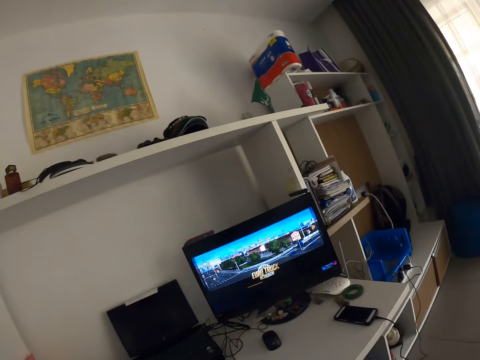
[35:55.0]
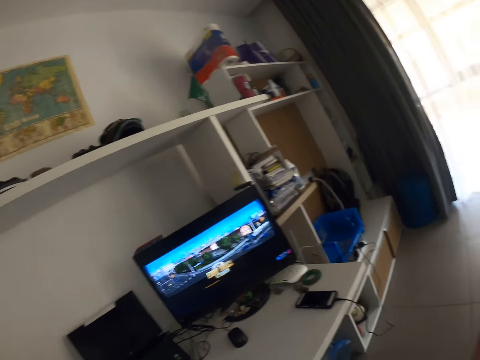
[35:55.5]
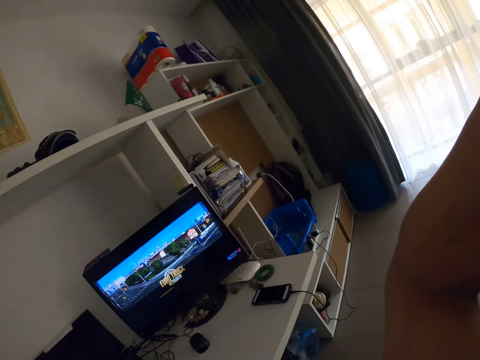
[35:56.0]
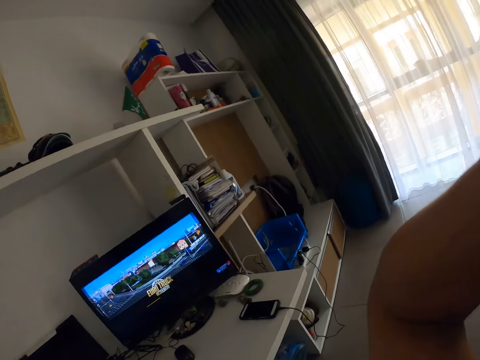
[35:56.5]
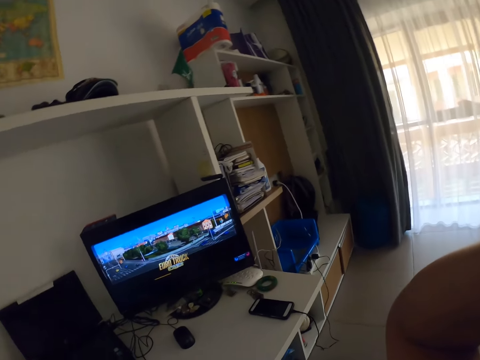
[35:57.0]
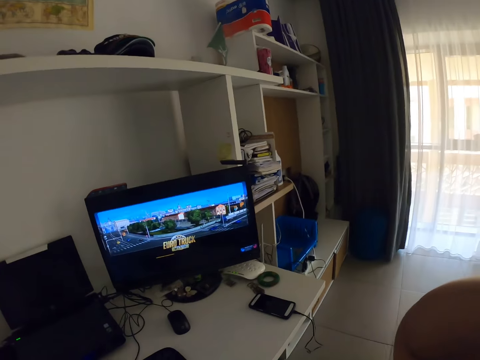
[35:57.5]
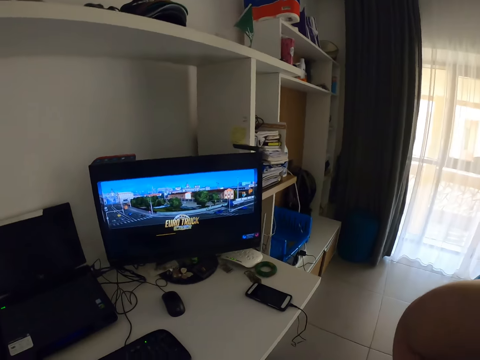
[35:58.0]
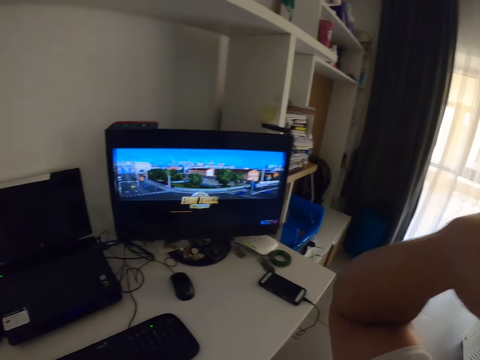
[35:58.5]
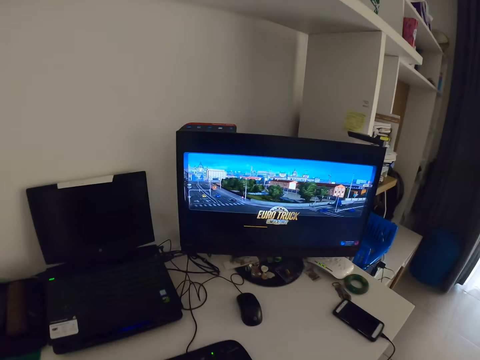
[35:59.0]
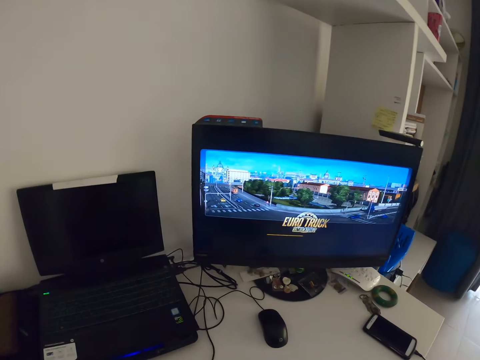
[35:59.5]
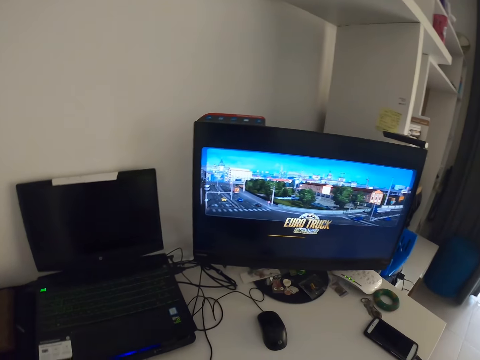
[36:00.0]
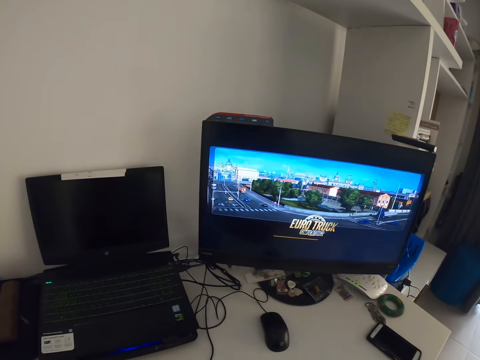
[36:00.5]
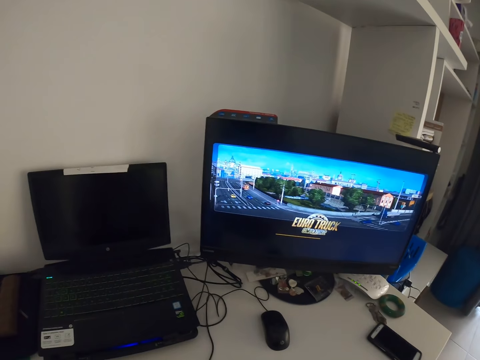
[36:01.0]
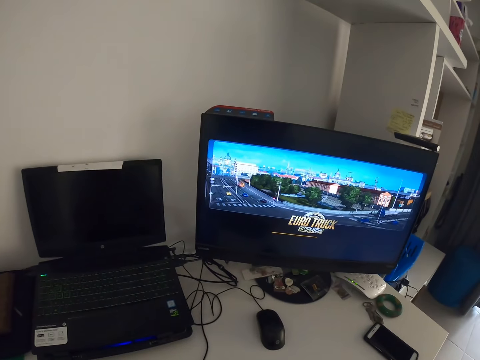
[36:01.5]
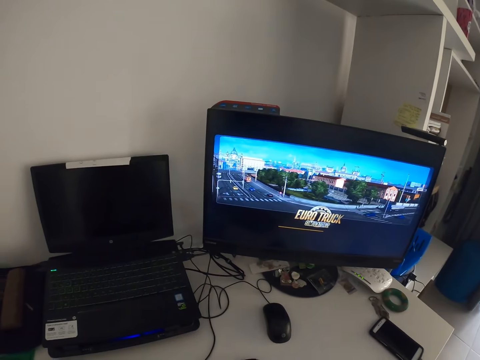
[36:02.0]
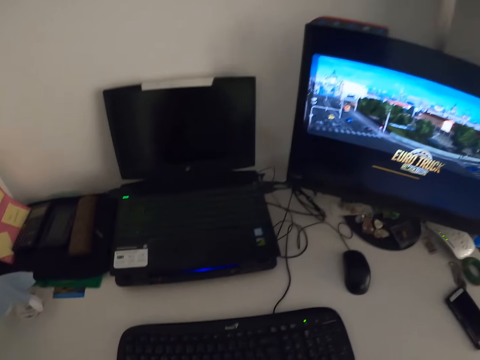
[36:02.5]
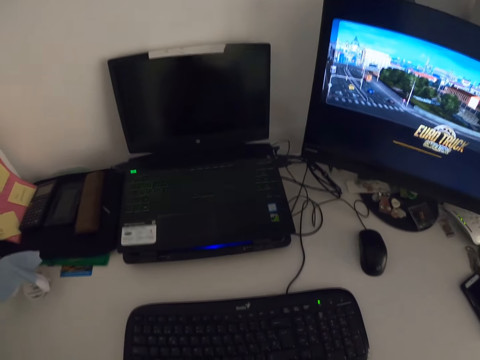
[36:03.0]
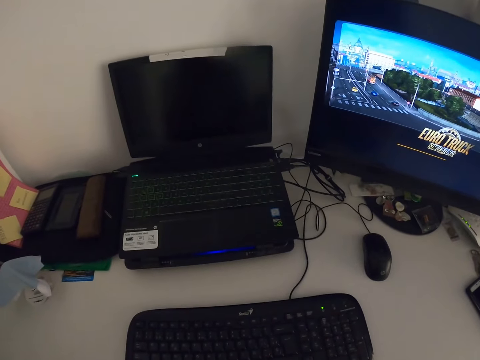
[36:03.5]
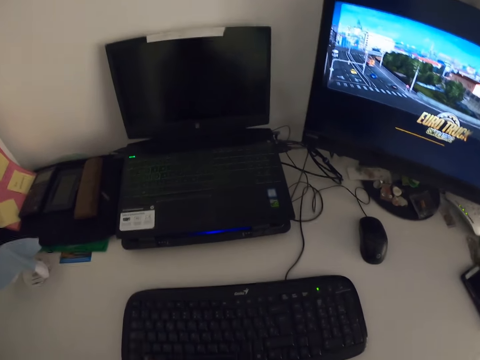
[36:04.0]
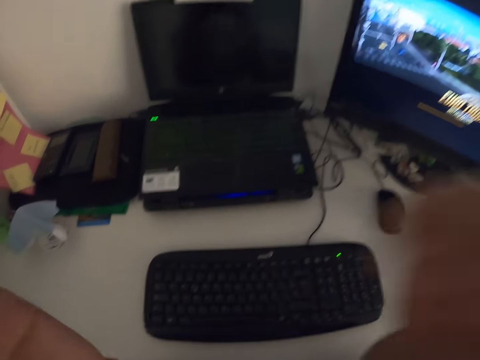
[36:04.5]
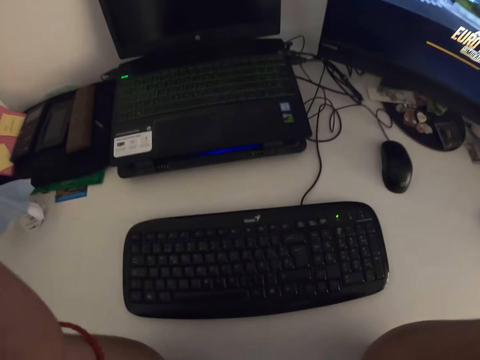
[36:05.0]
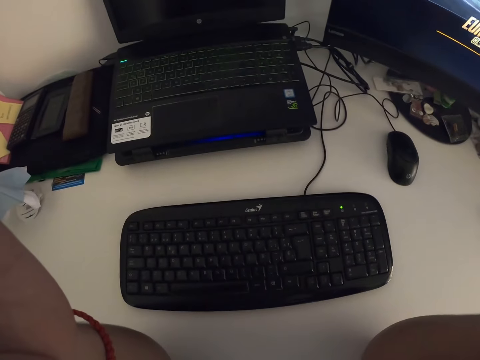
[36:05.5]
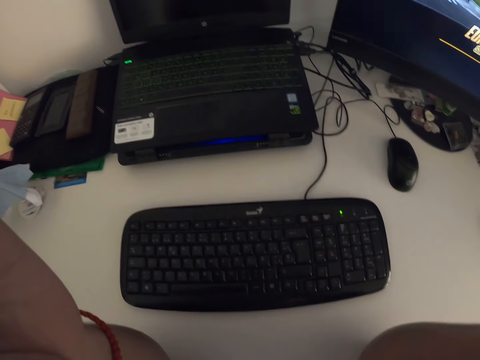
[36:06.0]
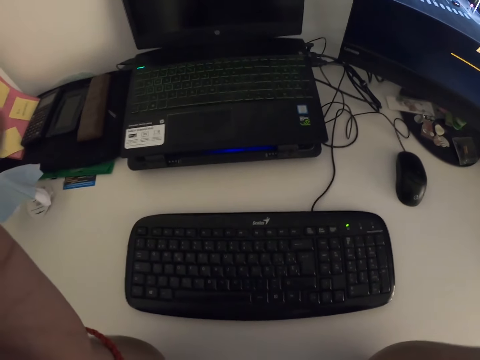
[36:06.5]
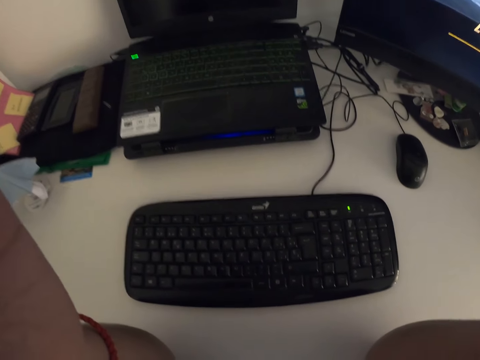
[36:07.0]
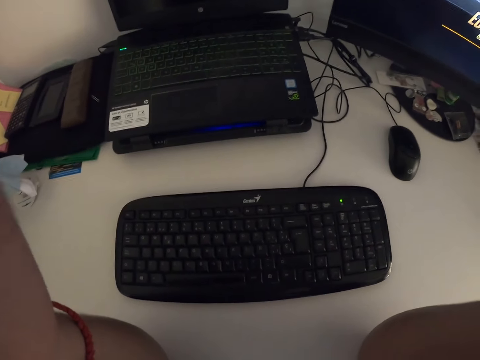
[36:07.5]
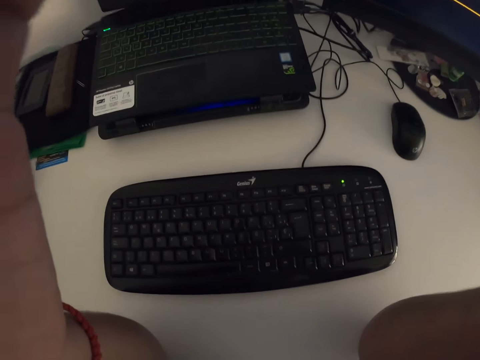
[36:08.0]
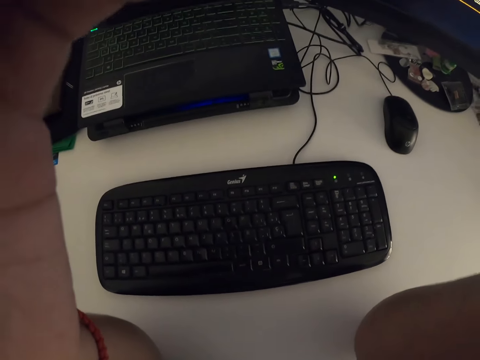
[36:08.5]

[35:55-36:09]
The camera wearer fixes the camera. They look around. They fix the camera again.

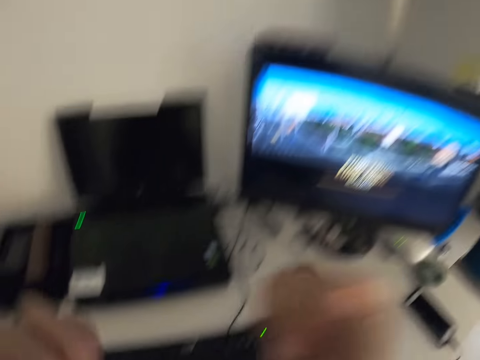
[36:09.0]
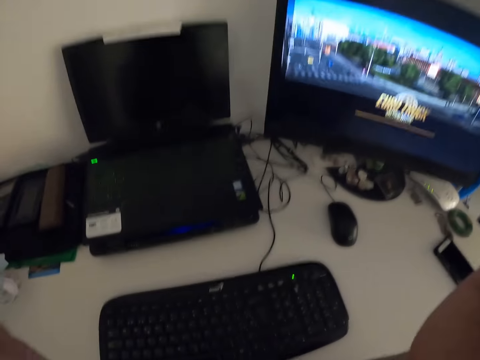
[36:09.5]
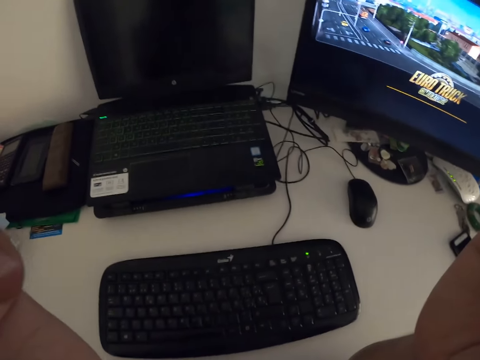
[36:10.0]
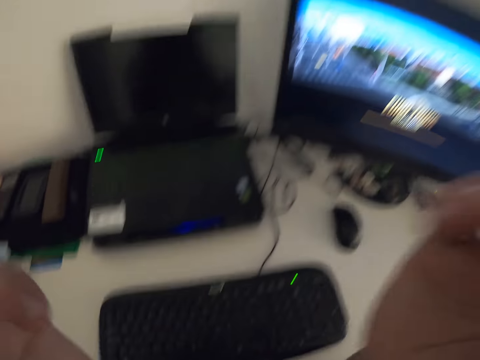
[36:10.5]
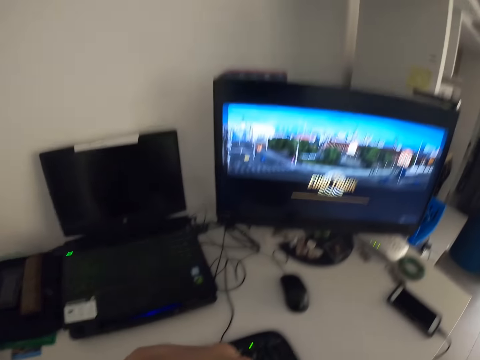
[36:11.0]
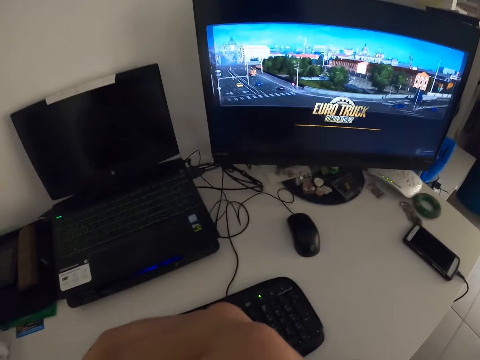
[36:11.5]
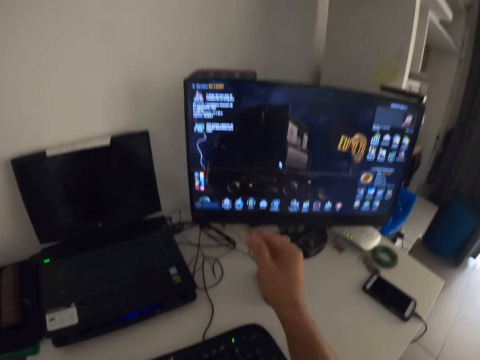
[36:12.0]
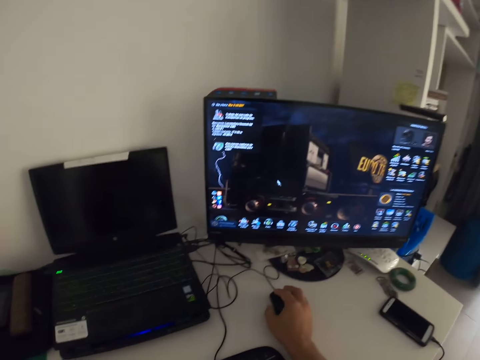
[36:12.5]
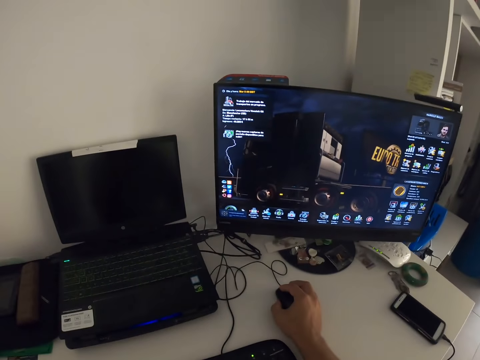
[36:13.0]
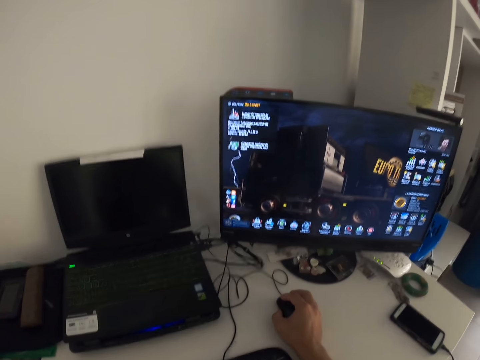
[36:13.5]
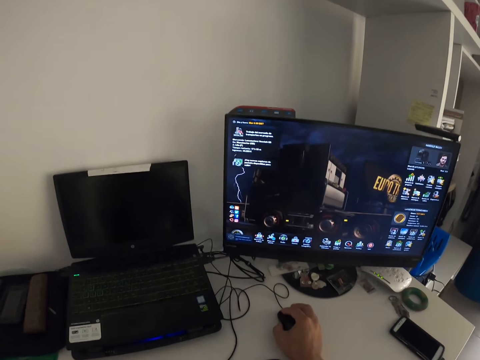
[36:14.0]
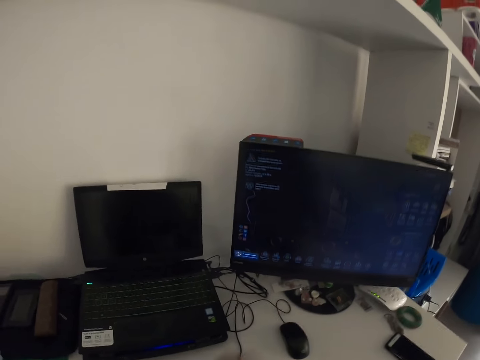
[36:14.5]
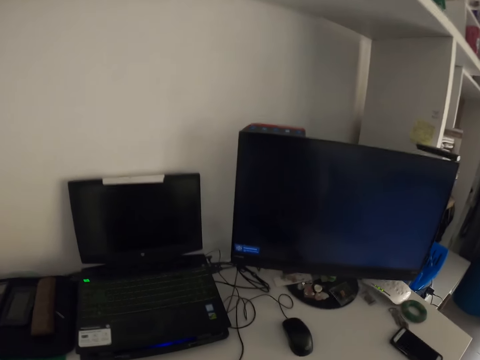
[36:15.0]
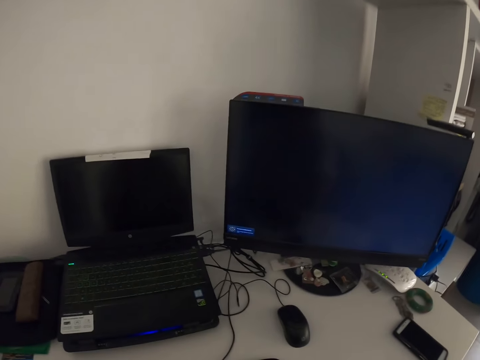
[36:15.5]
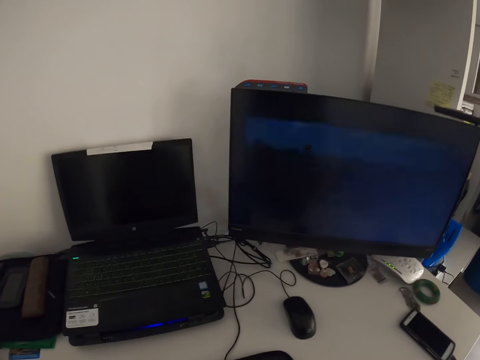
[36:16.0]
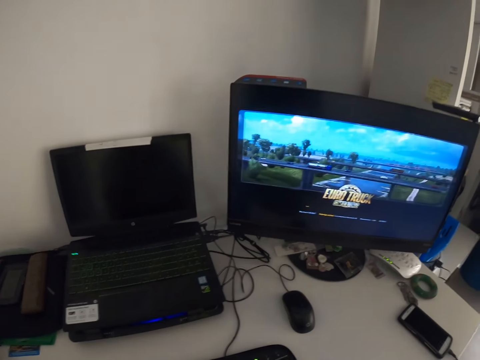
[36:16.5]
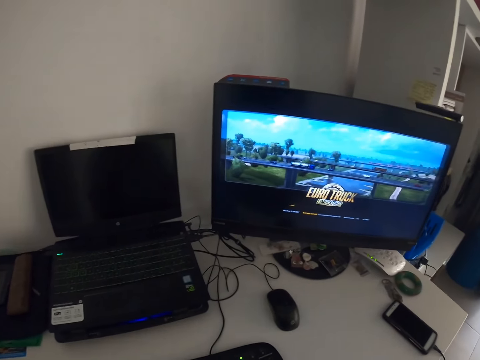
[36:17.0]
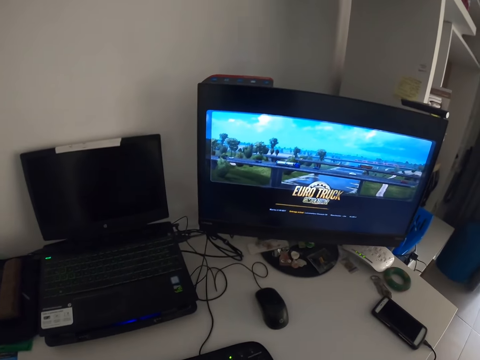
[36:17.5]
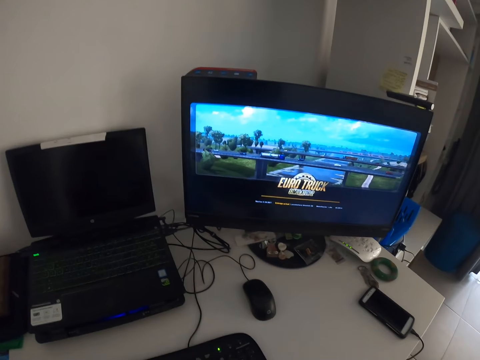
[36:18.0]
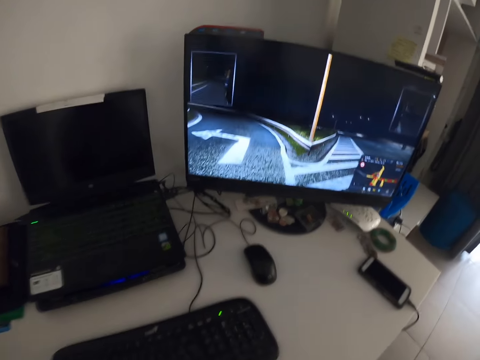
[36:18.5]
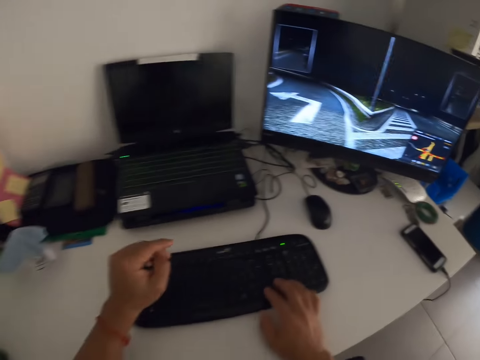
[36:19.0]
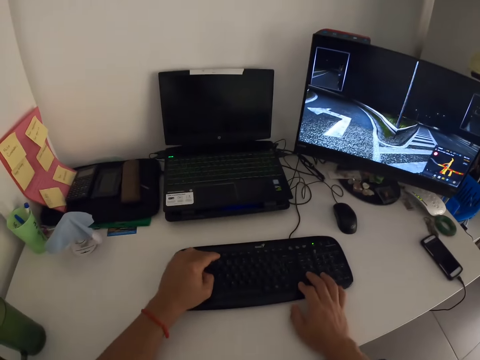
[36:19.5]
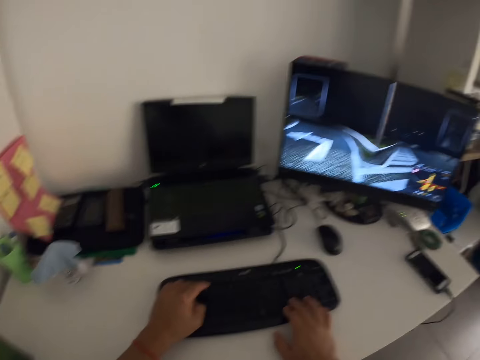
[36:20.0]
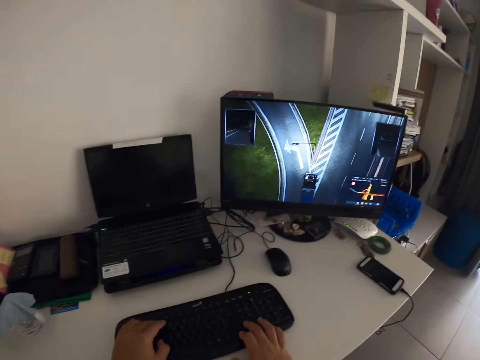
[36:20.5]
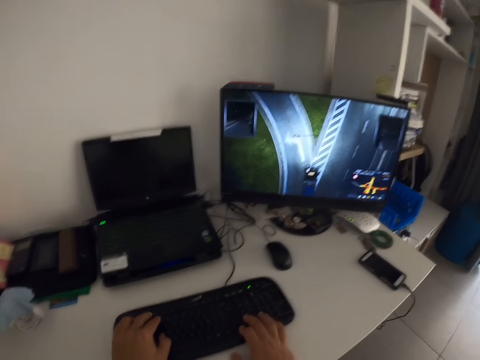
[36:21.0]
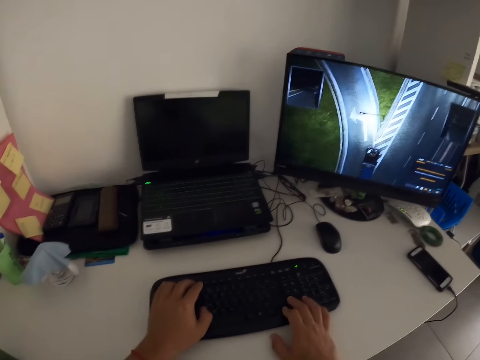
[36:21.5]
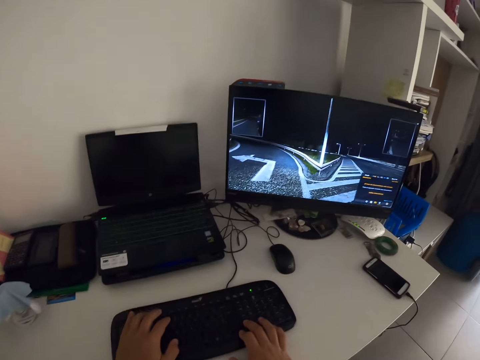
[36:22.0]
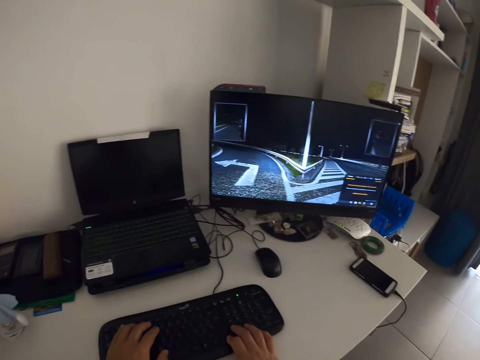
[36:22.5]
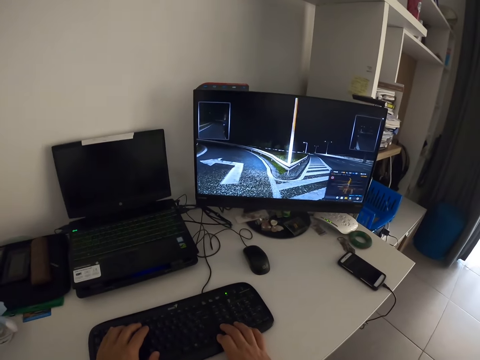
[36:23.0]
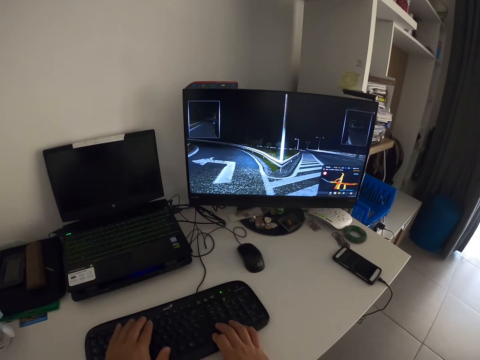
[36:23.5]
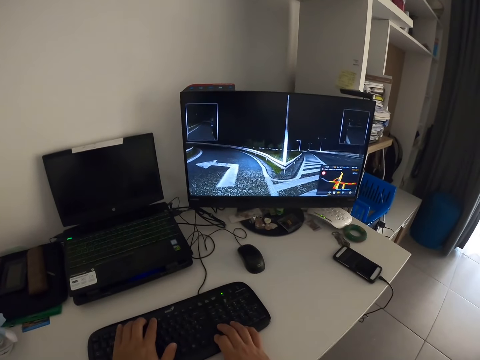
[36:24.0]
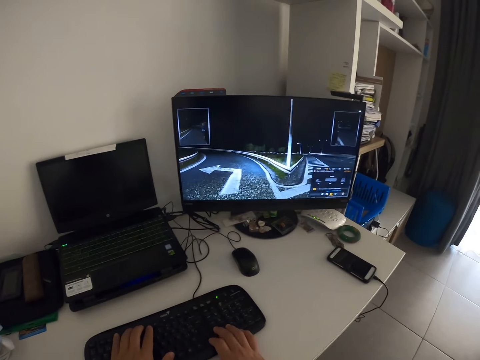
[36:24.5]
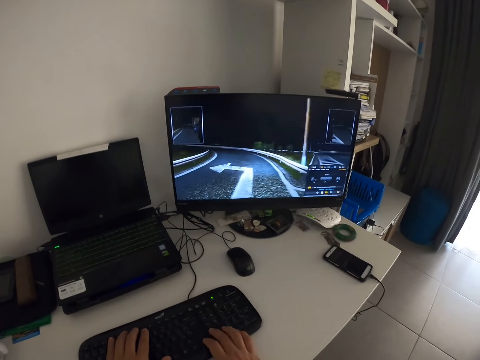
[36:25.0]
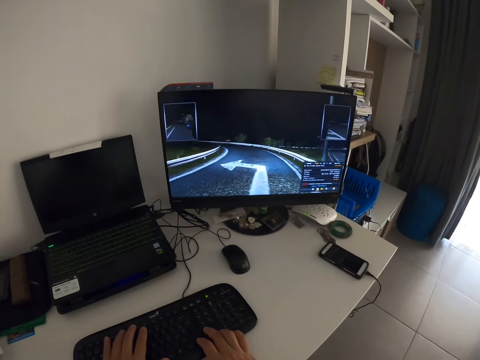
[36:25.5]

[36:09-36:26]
The camera wearer adjusts the camera. They touch the mouse. They hold the mouse. They operate the desktop. They type on the computer keyboard with both hands.
